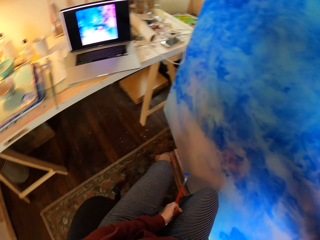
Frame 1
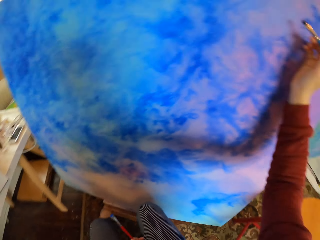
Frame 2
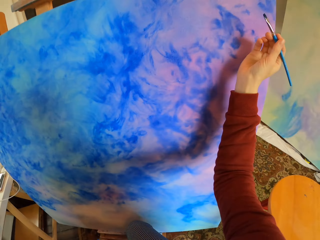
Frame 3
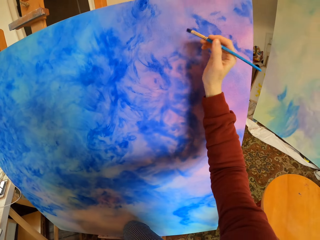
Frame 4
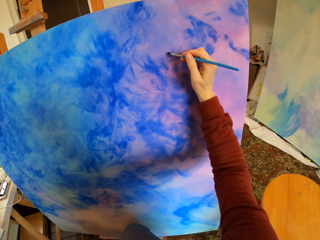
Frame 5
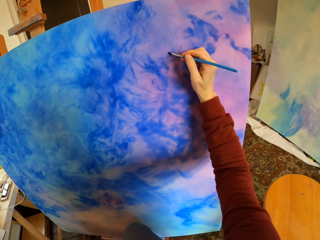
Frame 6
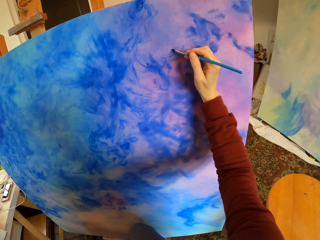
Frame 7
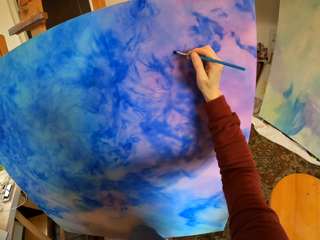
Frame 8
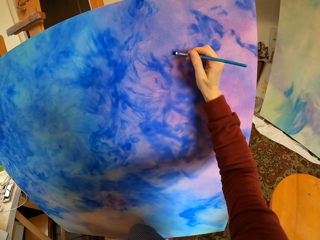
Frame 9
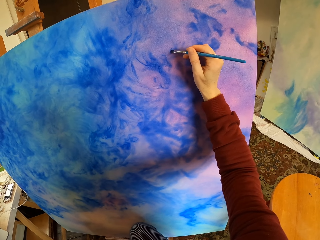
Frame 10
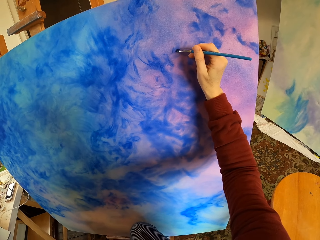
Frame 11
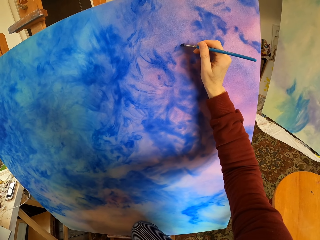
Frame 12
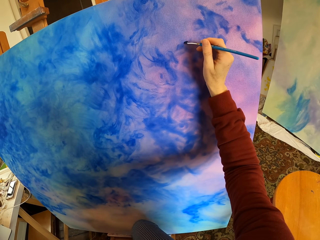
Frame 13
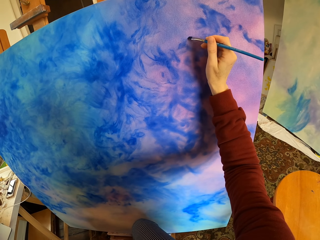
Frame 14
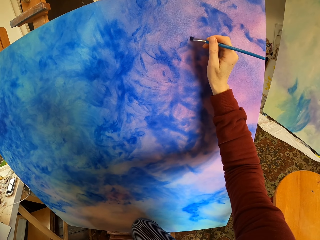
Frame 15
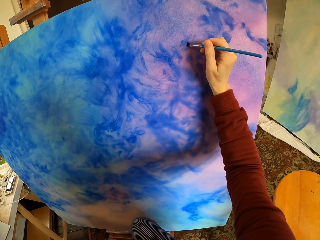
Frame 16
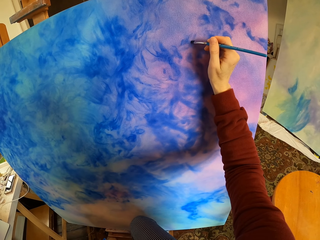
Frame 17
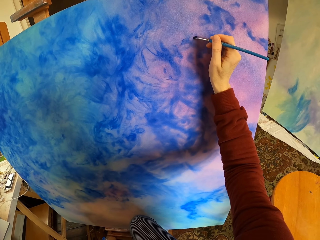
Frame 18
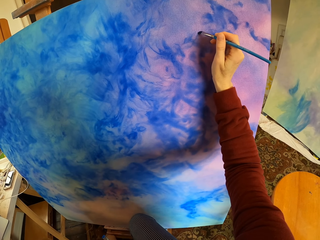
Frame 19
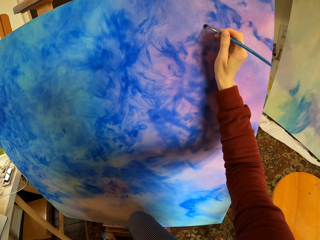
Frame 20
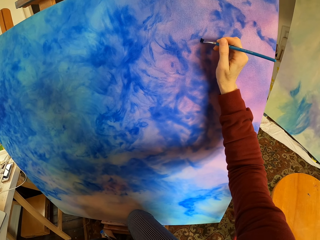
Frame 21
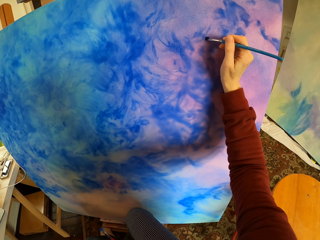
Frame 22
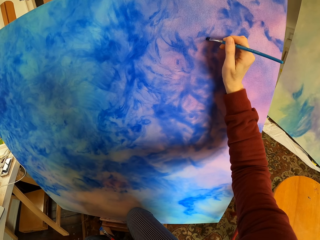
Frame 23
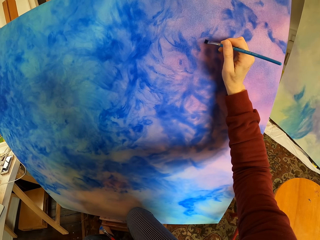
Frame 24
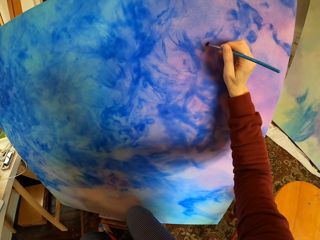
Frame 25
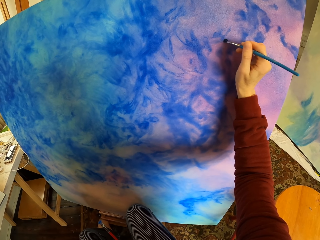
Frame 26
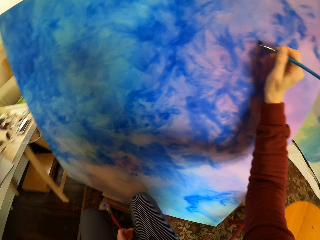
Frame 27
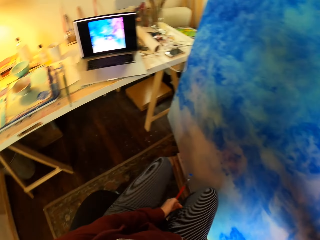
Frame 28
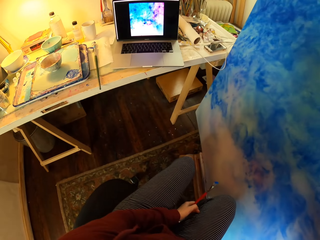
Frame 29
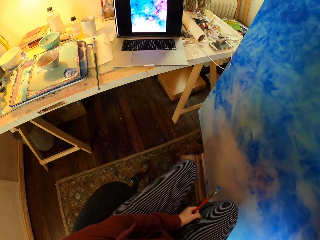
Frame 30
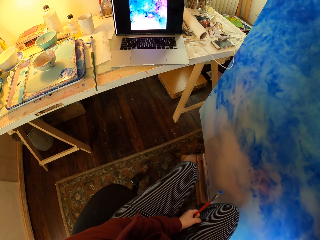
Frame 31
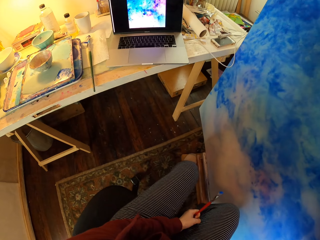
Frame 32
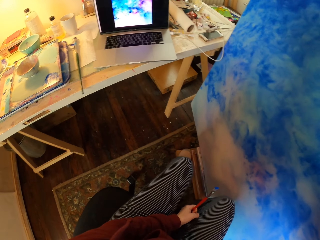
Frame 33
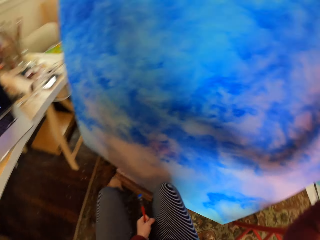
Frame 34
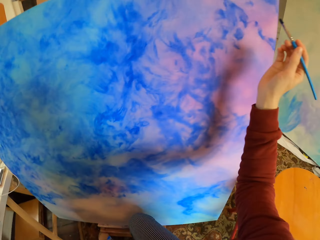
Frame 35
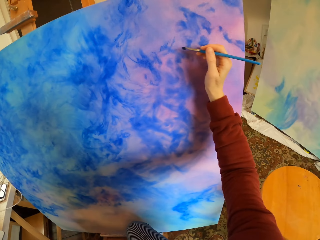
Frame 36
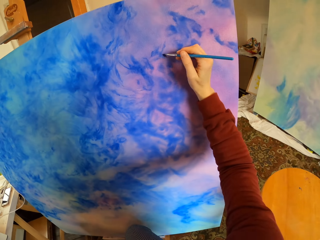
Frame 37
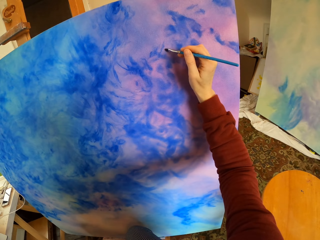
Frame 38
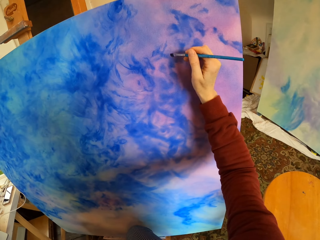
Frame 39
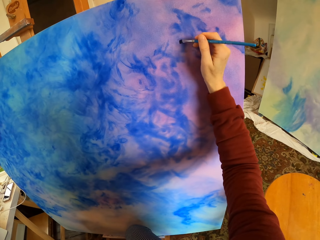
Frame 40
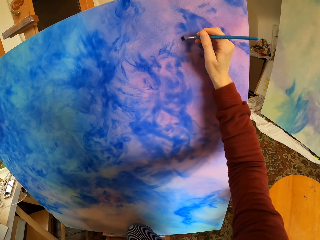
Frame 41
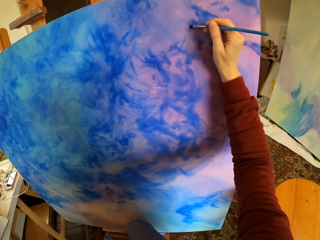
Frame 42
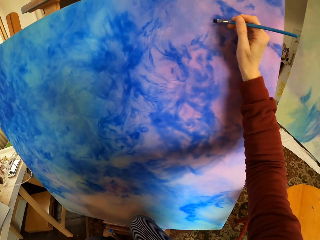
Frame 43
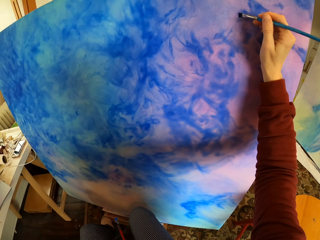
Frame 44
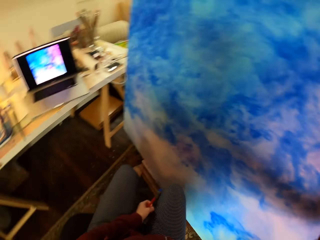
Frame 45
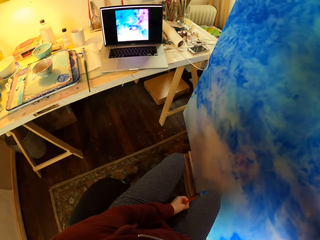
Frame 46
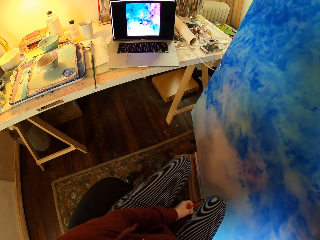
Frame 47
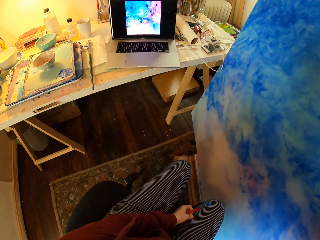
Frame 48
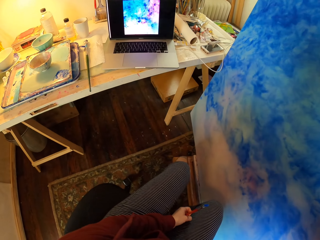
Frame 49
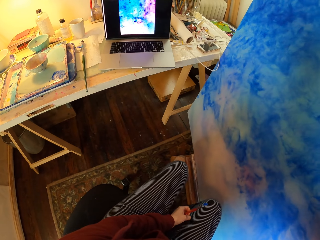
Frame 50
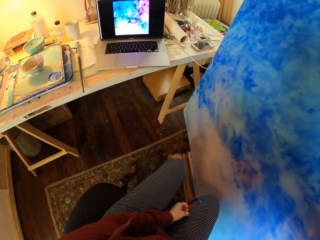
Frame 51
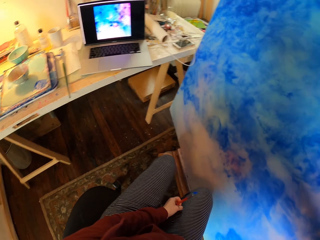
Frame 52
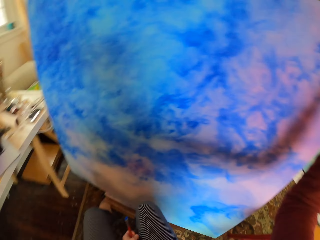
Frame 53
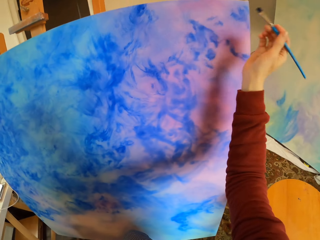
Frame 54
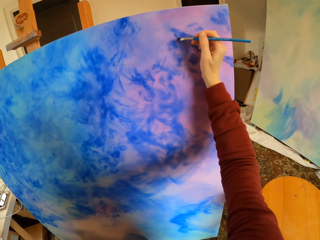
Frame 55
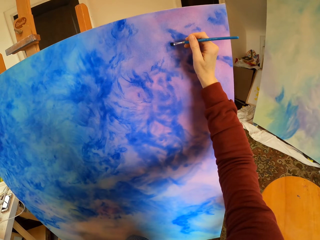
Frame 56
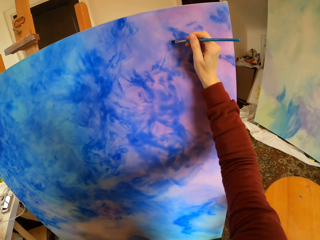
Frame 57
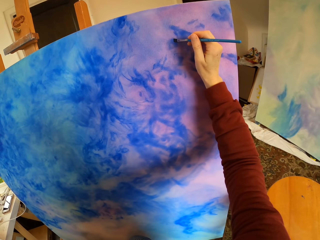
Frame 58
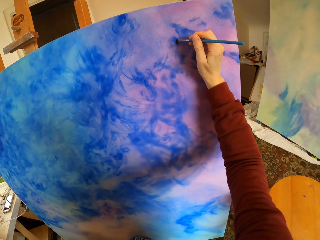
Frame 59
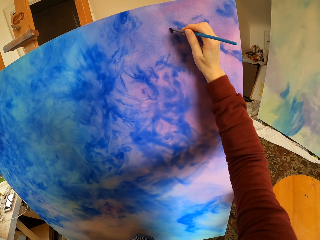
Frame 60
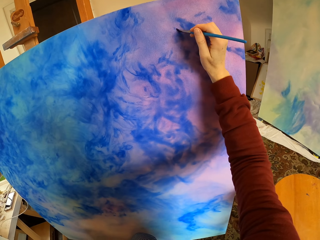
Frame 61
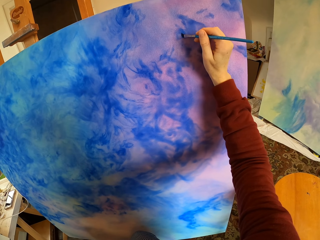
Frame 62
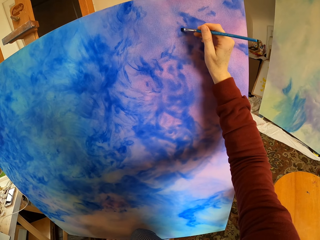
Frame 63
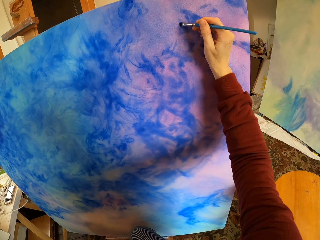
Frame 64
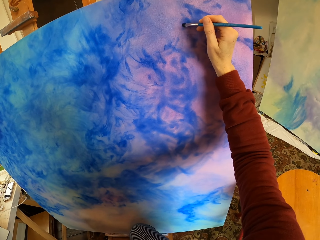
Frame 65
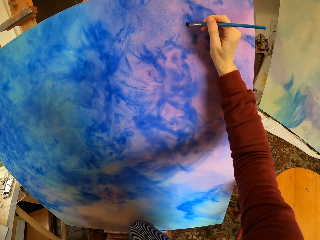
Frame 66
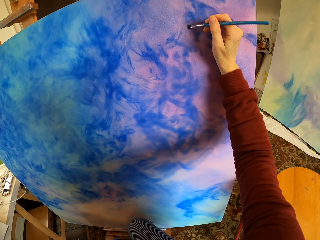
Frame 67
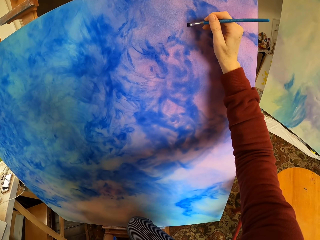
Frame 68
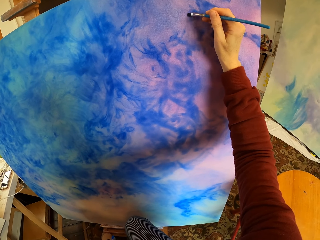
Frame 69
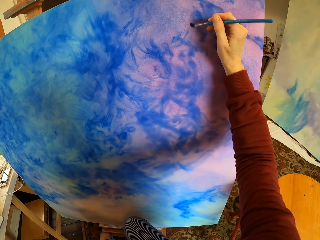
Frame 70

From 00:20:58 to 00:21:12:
The camera wearer paints the wooden board or art. They look at the laptop. They paint the art. They look at the laptop. They paint the art.

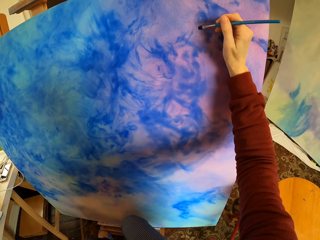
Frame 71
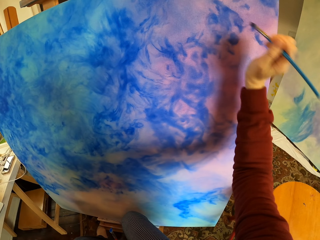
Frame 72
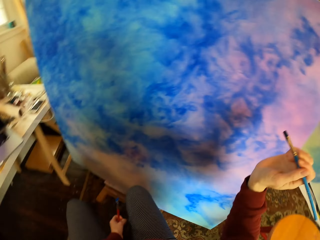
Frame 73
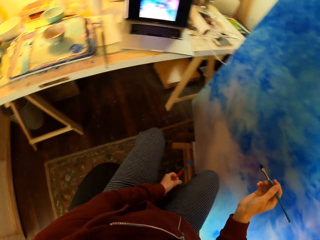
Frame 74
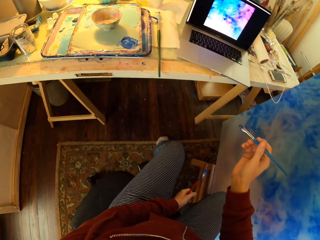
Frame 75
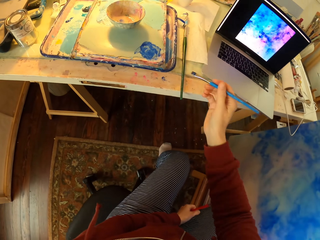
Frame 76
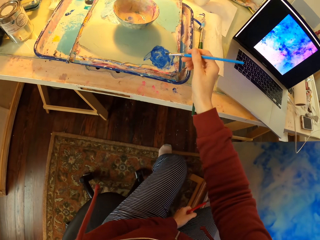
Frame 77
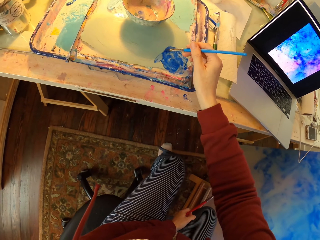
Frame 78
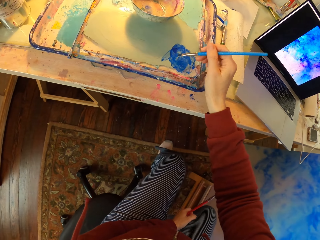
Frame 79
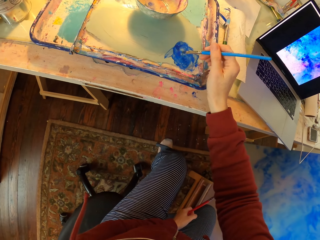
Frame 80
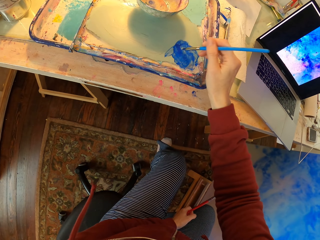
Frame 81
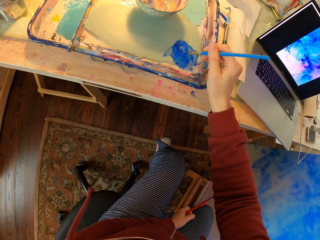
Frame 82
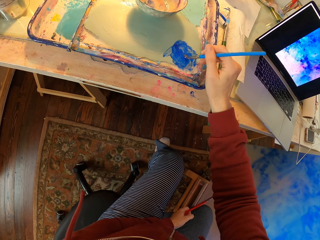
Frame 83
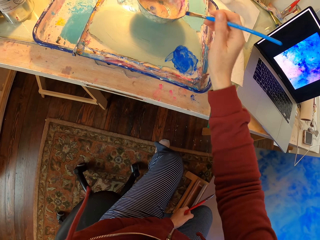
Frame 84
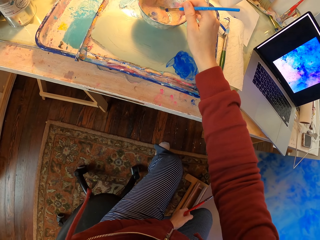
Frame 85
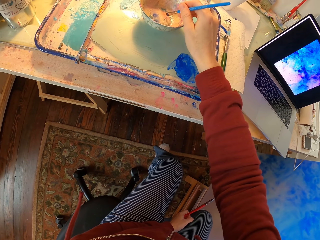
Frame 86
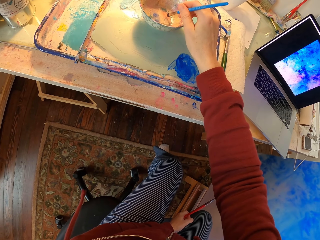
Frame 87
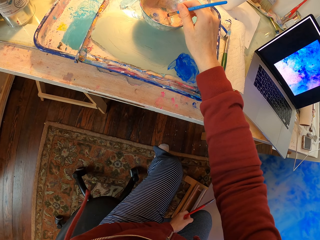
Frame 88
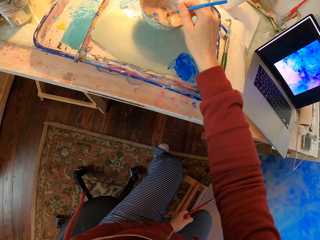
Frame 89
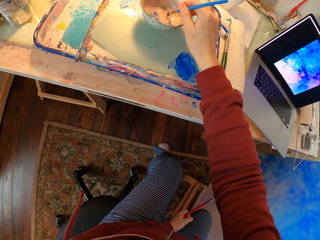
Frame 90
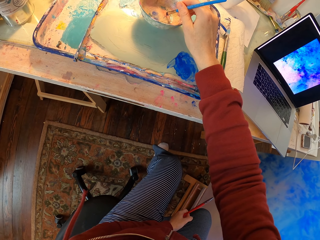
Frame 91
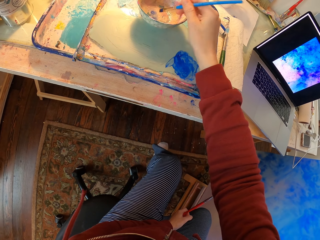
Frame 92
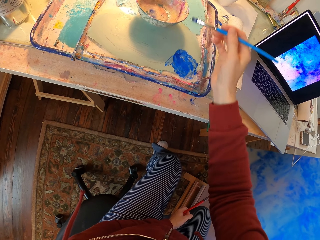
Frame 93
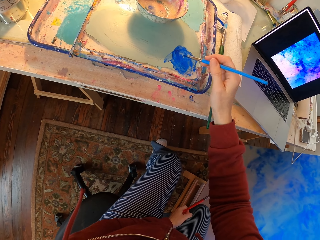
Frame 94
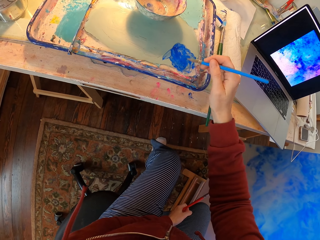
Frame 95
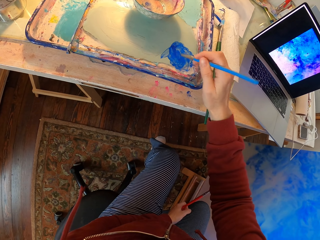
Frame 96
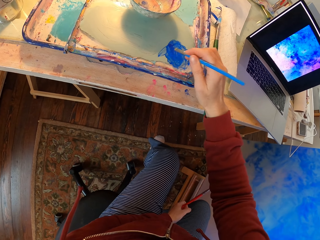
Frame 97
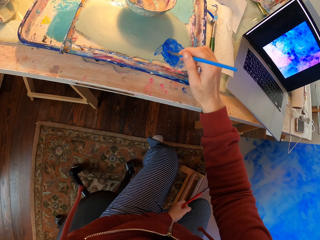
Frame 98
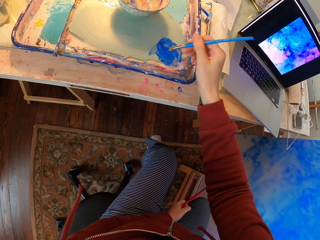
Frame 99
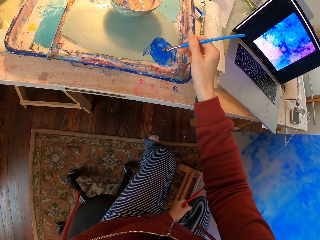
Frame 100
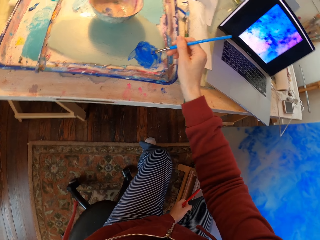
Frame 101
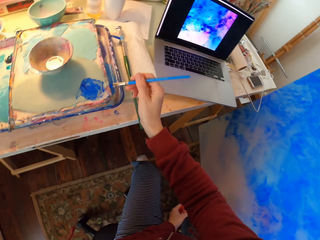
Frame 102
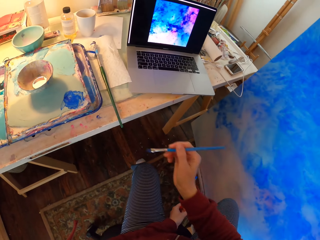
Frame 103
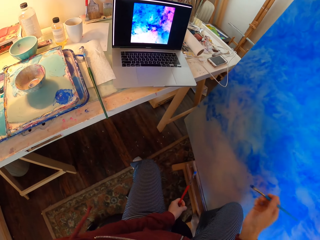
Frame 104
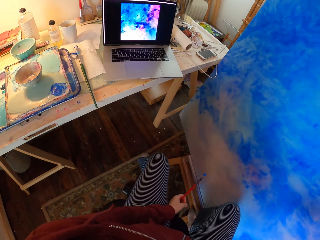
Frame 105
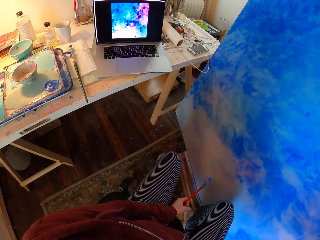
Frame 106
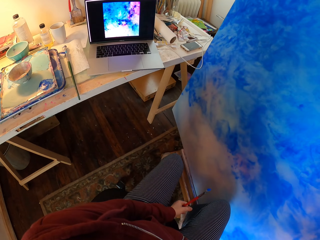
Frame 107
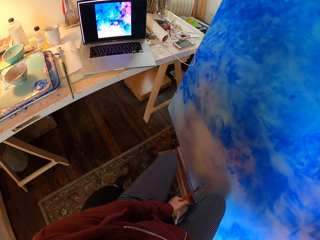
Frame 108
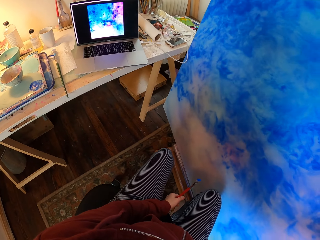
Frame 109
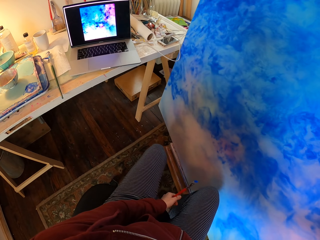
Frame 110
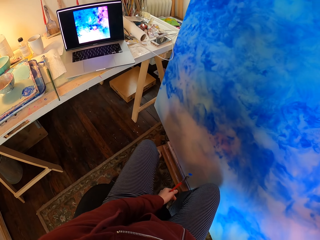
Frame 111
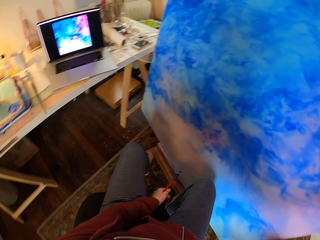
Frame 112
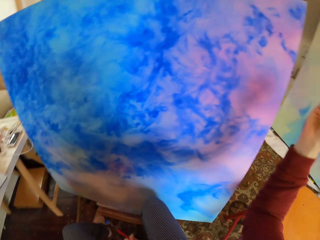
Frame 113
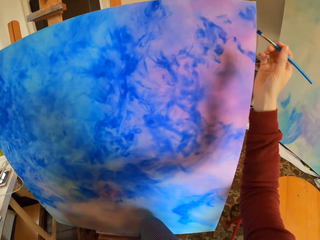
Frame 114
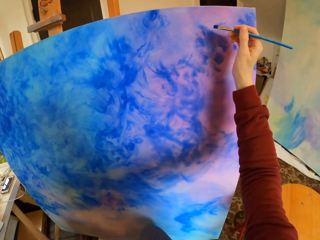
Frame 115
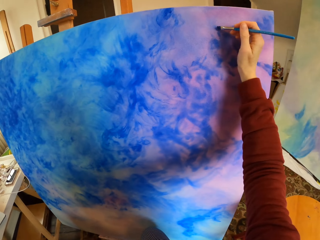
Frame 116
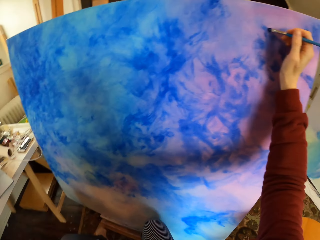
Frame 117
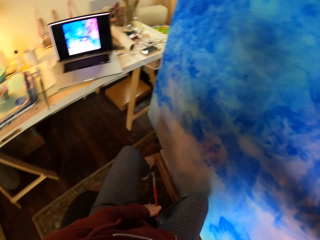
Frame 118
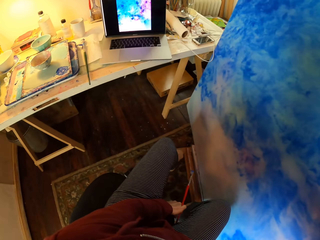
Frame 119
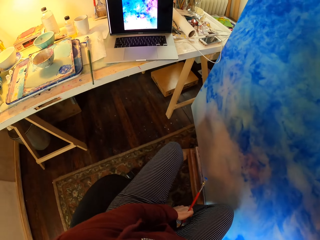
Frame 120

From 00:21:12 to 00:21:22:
The camera wearer puts paint on the brush. They dip the brush to the water bowl. They add paint to the brush. They look at the laptop.
